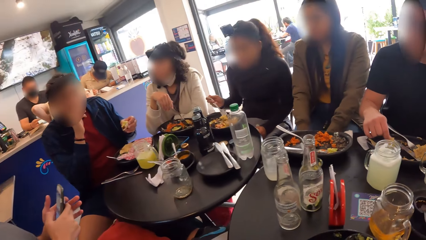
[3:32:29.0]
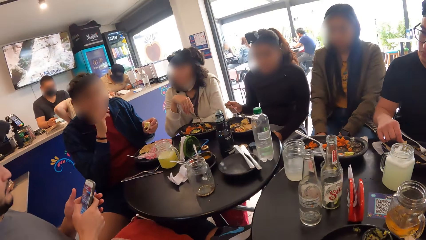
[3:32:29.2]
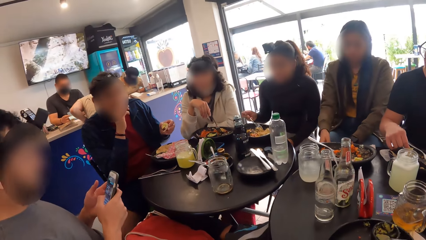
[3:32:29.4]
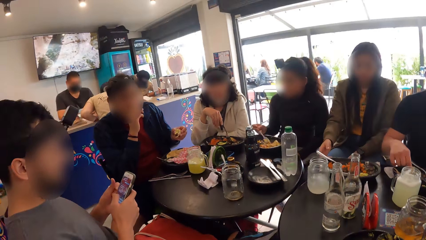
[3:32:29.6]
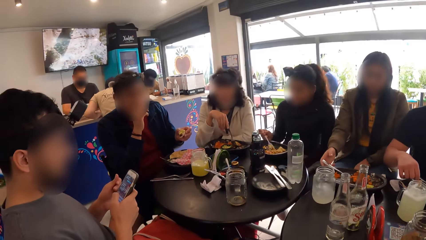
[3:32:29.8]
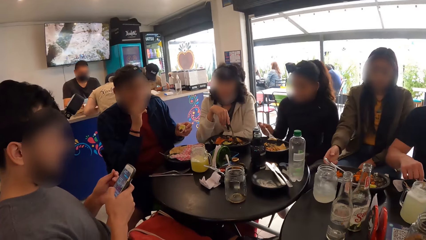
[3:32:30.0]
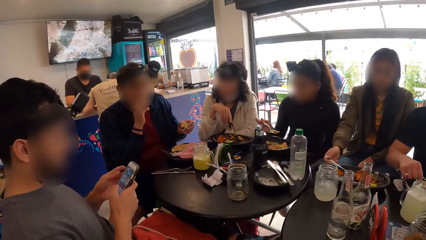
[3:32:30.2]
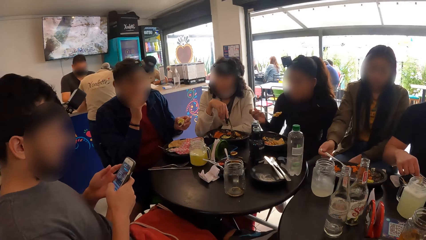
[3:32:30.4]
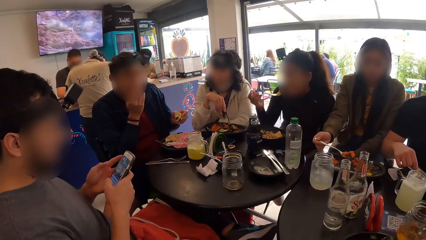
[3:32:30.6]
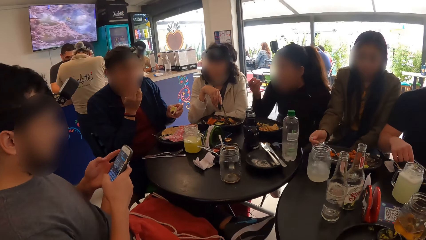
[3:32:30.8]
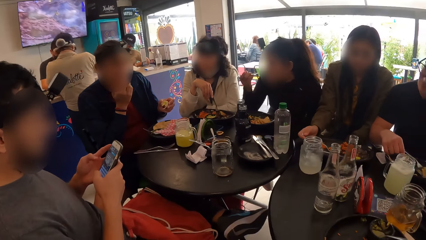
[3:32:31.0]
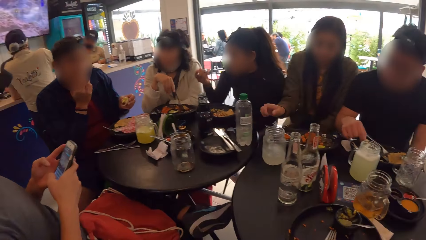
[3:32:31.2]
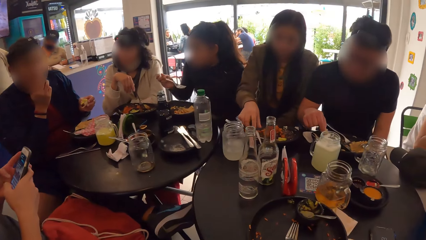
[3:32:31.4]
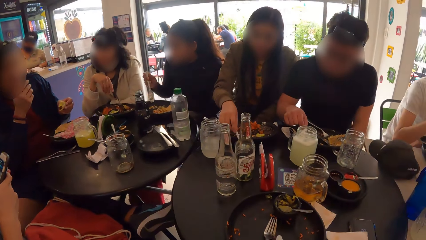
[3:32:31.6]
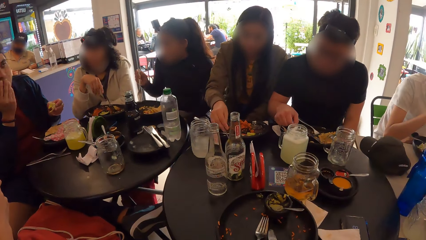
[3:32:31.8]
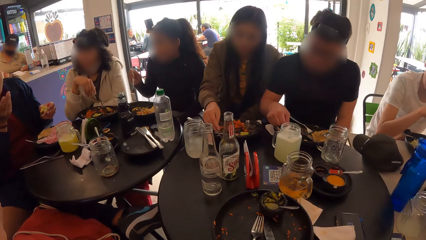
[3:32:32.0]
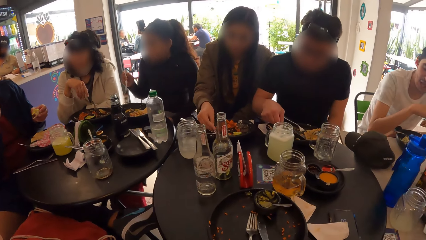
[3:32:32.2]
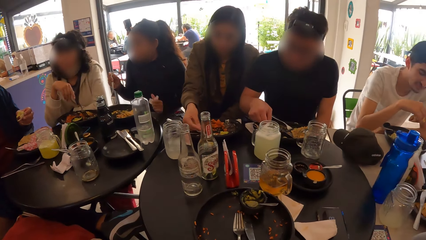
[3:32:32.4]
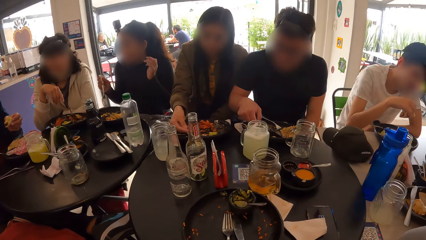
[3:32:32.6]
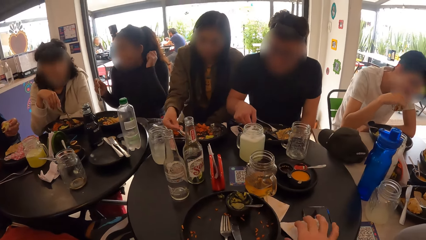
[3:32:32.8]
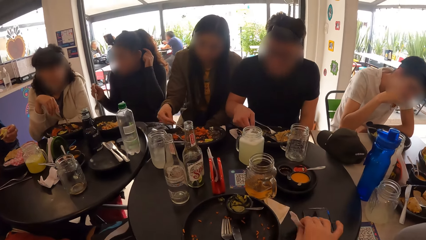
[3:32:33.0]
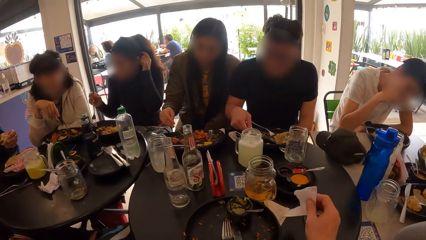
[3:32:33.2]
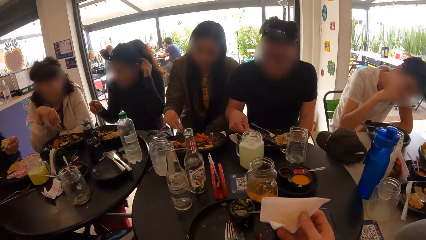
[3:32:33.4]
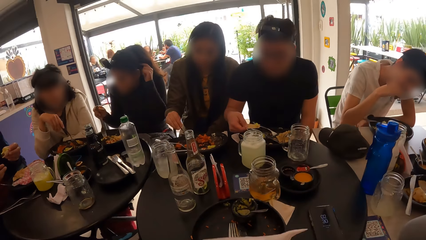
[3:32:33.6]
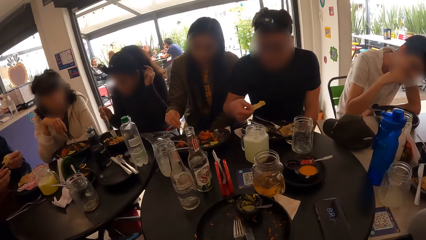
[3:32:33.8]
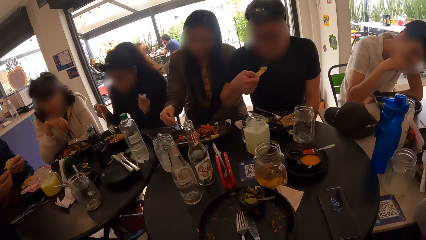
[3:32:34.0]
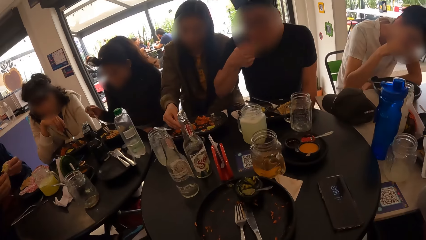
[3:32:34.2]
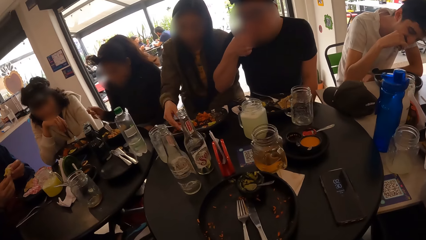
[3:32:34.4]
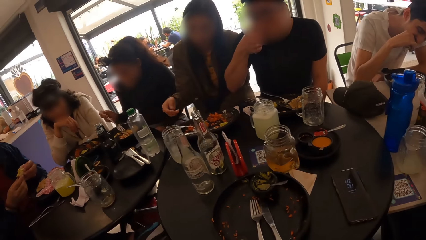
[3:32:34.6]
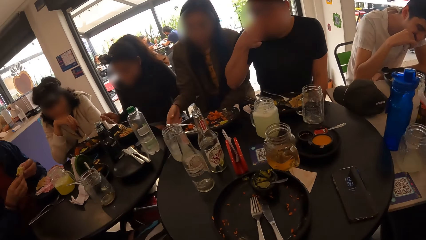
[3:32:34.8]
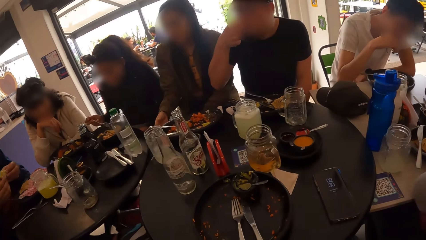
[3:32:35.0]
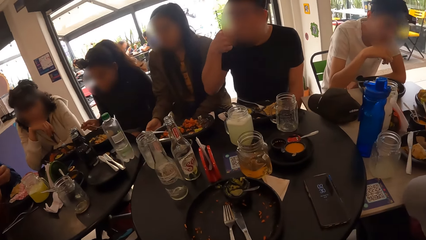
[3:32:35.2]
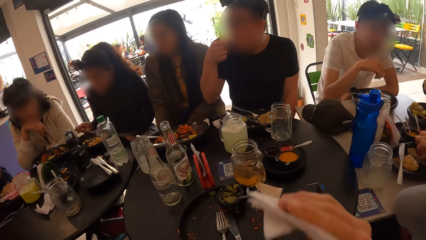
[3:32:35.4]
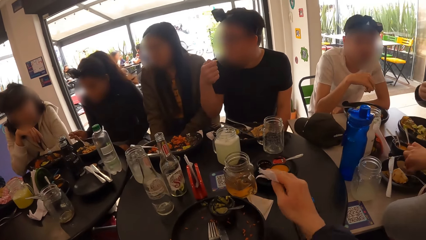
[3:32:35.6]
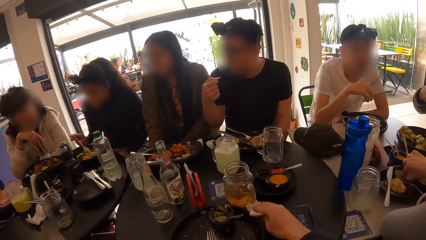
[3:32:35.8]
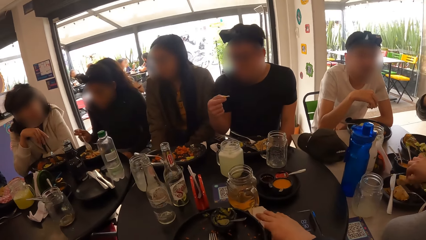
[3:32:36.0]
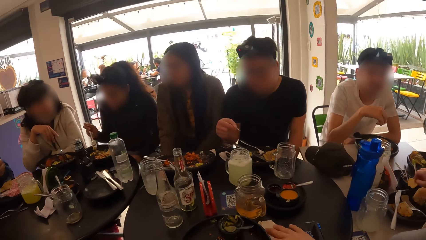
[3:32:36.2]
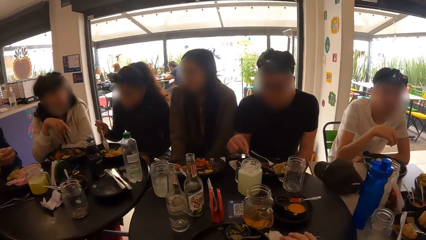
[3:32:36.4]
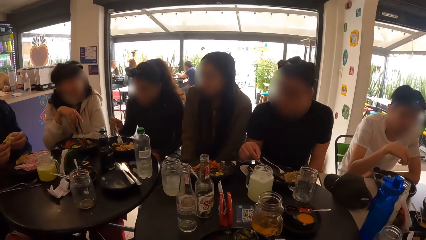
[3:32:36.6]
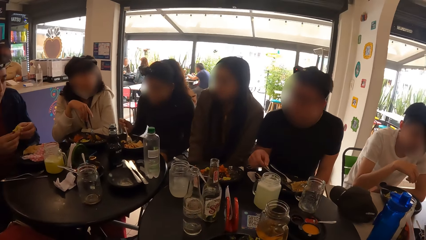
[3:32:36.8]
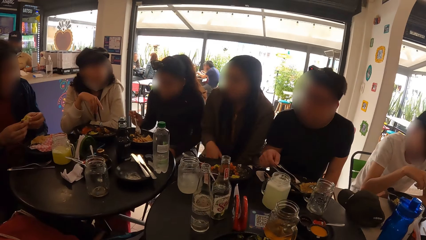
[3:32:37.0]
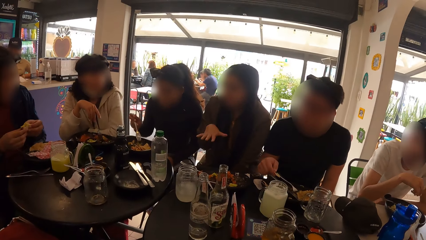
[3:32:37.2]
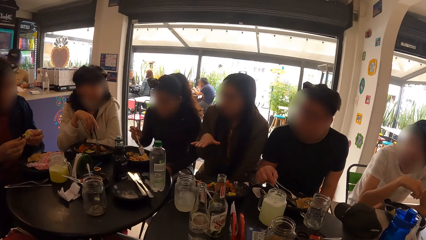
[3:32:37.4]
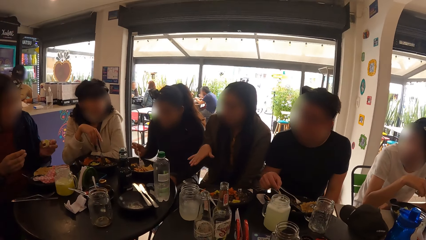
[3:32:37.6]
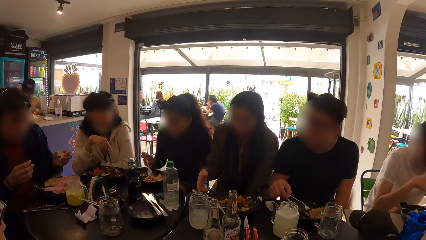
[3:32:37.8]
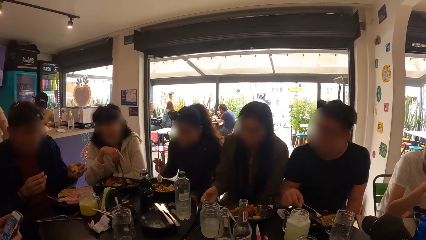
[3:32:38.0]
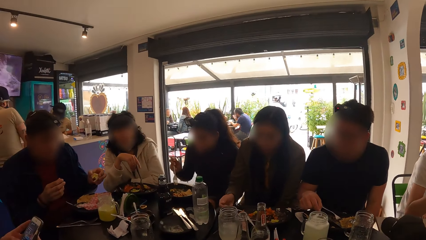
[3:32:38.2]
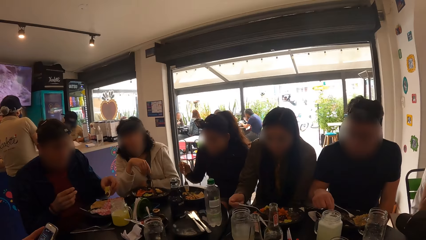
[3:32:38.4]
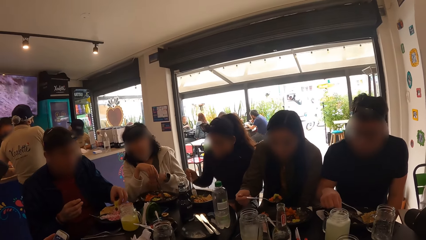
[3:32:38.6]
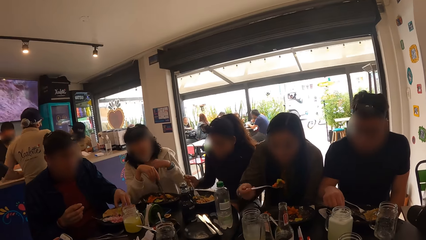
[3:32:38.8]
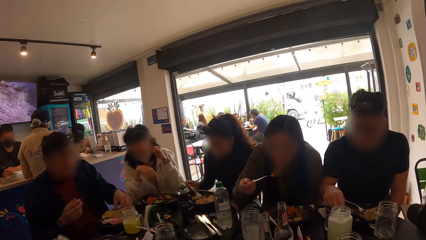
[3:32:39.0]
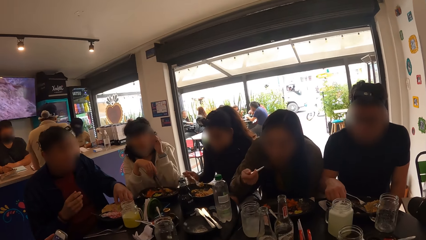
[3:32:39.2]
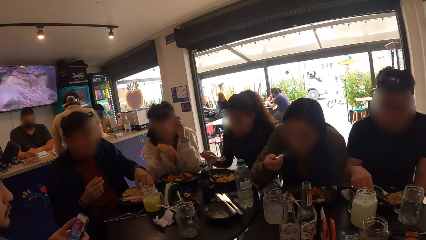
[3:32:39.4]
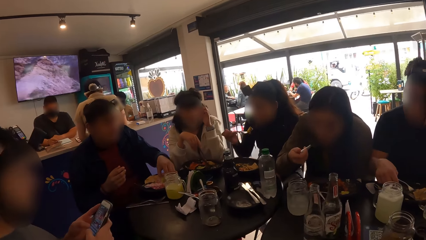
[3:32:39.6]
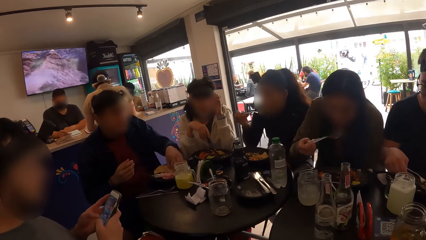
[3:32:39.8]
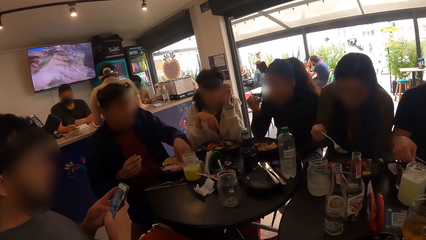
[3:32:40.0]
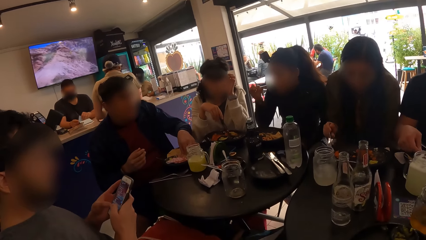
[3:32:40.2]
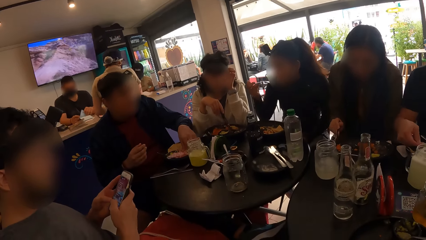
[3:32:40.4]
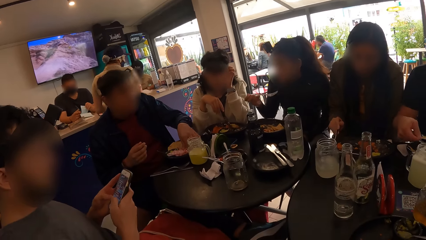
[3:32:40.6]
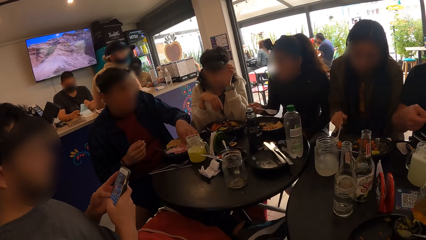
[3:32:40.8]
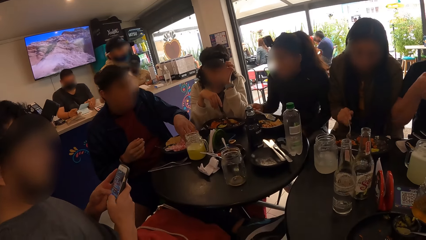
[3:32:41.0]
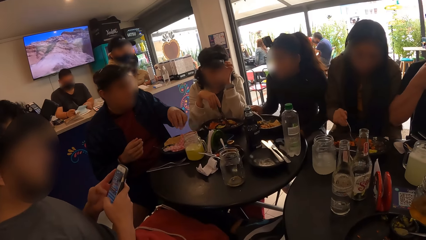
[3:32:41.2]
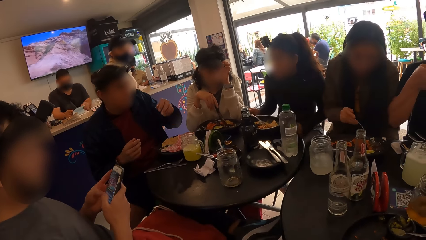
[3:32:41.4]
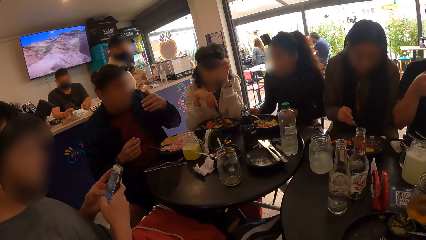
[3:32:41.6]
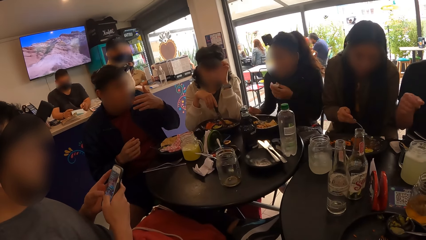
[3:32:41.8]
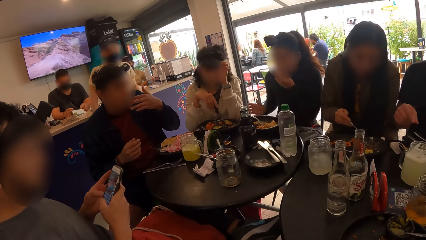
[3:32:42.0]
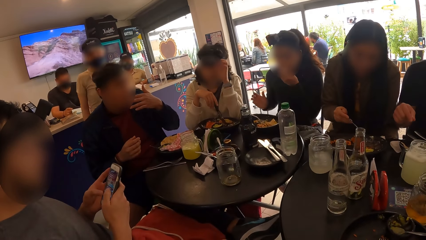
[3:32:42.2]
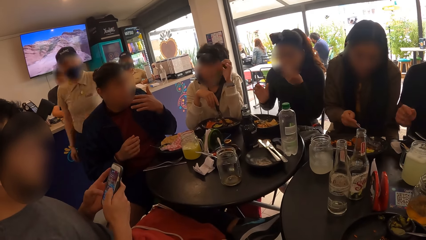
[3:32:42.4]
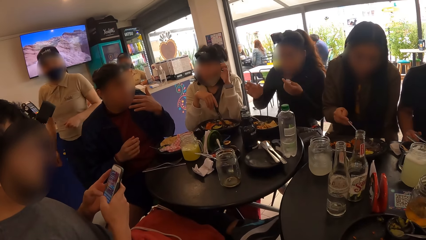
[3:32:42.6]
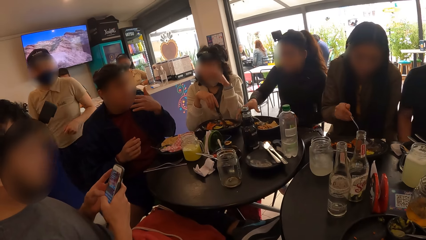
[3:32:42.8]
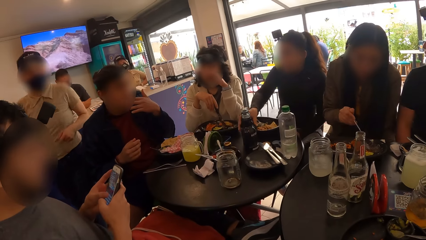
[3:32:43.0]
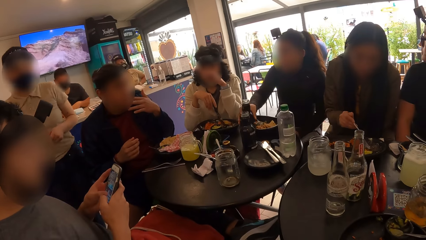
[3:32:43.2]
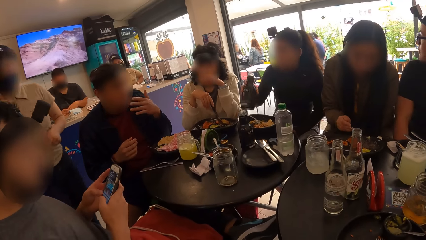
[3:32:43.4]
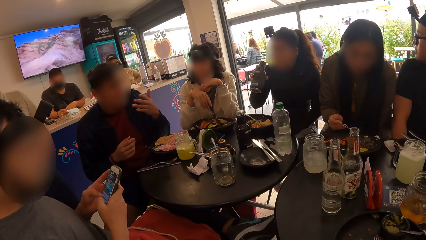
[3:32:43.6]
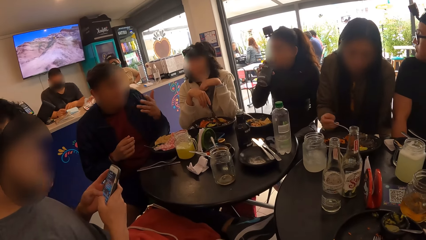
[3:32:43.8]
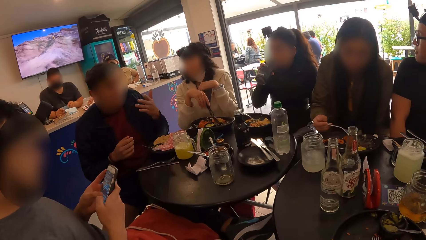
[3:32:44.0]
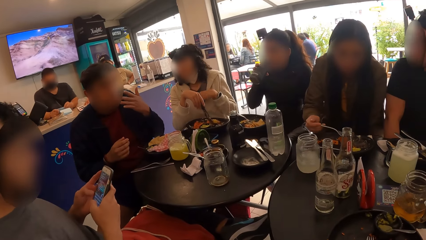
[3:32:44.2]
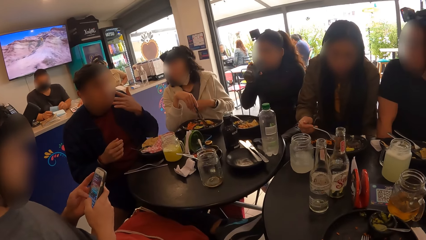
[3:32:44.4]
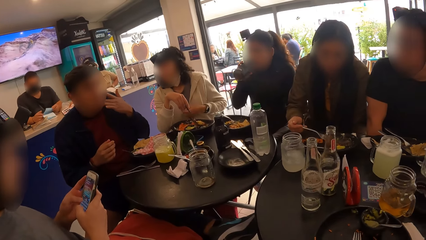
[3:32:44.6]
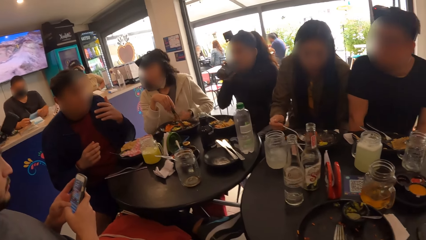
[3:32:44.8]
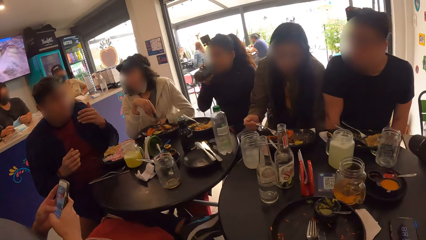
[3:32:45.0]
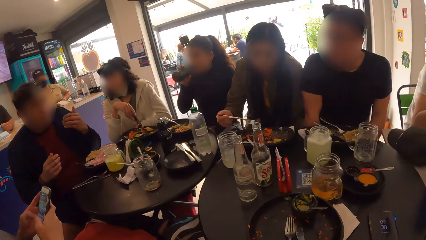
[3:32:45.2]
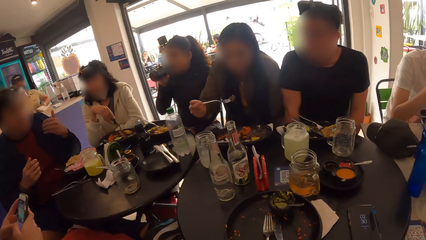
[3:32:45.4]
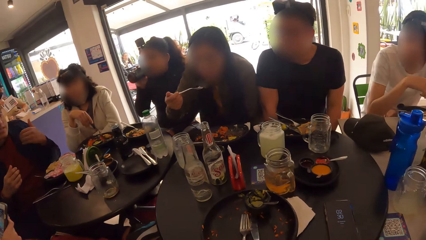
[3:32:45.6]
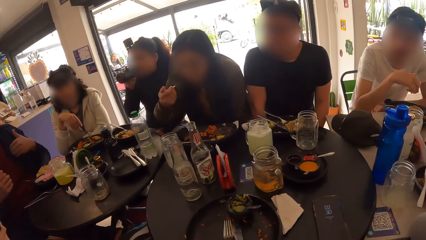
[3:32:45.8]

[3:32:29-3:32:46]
A man holds a phone with his hands. A woman takes food from the plate on the table with the fork in her right hand. The man scrolls through the phone. Another woman eats the food with the fork in her right hand. The first woman drops the fork on the plate with her right hand and takes food from a plate on the table with a spoon in her right hand. The camera wearer looks around. He picks up a serviette from the table with his right hand. The second woman adjusts the camera on her head with her left hand. The first woman pours the food in the spoon in her right hand on the plate on the table. The camera wearer wipes the face with the serviette. The first woman drops the spoon on the plate with her right hand. Another man eats the sliced food in his right hand. The camera wearer drops the serviette on the table with his right hand. The second woman takes food from the plate on the table with the fork in her right hand. The first woman interacts with a third man. The first woman takes food from the plate on the table with the fork in her right hand. The first man operates the phone with his hands. The third man drops the baked snack in his left hand on the plate on the table. The second man dips the sliced food in his right hand in the plate on the table. A third woman adjusts a camera on her head with her left hand. The first woman eats the food with the fork in her right hand. The camera wearer looks around. The second woman eats the food with the fork in her right hand. The third man interacts with the second woman. The first woman takes food from the plate on the table with the fork in her right hand. The second man eats the sliced food in his right hand. The second woman drops the fork on the plate on the table with her right hand. The third man licks his left hand. The second woman wipes her mouth with the tissue paper in her left hand, picks the water bottle from the table with her right hand, and drinks from the bottle in her right hand.
